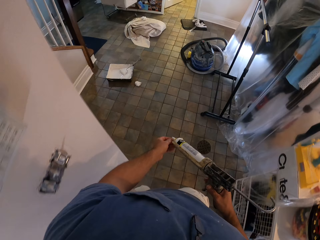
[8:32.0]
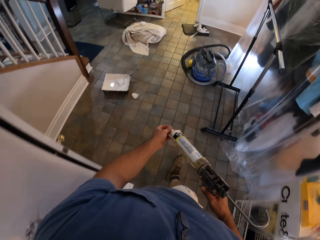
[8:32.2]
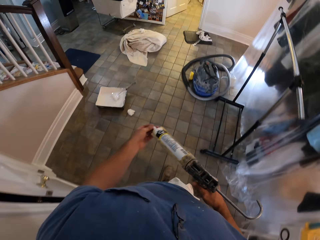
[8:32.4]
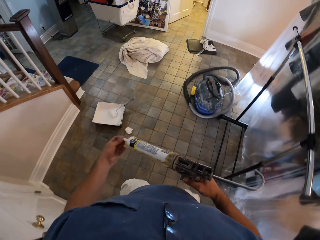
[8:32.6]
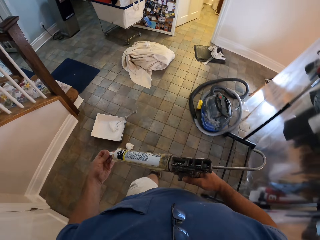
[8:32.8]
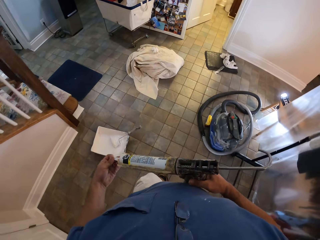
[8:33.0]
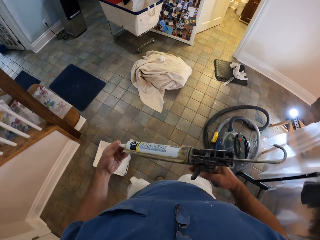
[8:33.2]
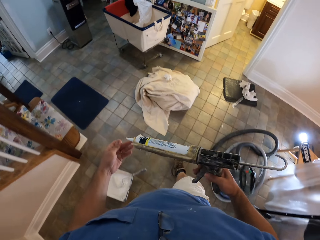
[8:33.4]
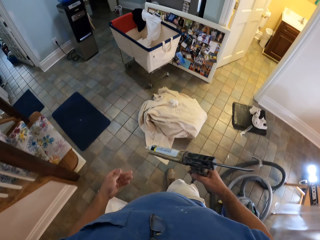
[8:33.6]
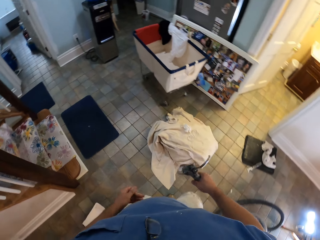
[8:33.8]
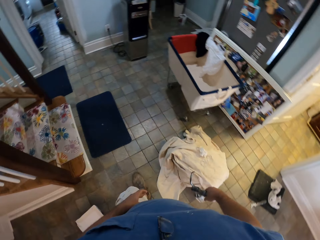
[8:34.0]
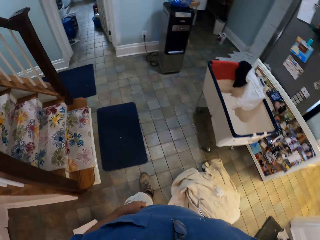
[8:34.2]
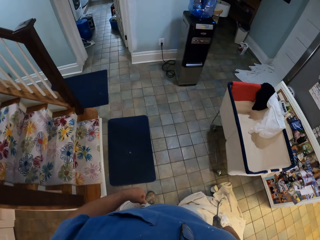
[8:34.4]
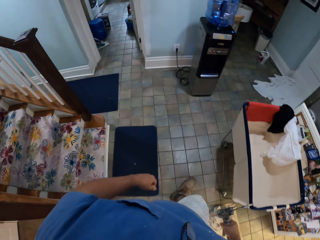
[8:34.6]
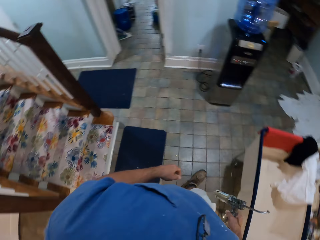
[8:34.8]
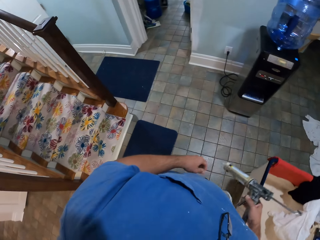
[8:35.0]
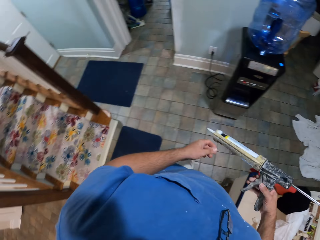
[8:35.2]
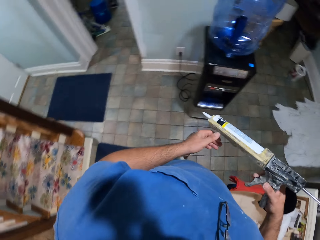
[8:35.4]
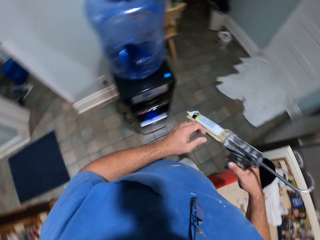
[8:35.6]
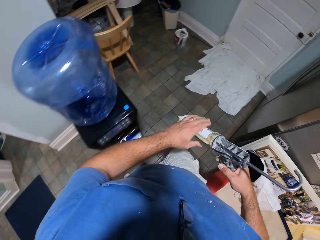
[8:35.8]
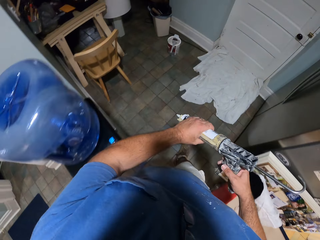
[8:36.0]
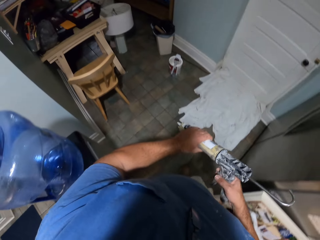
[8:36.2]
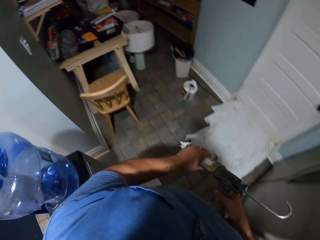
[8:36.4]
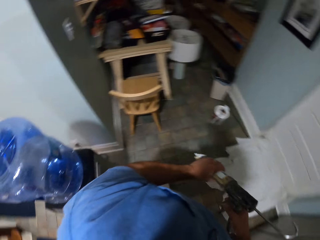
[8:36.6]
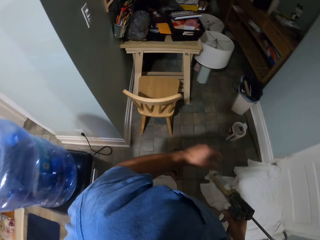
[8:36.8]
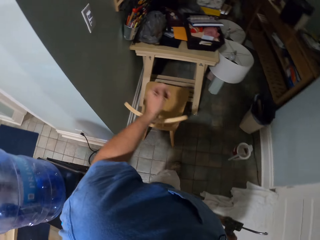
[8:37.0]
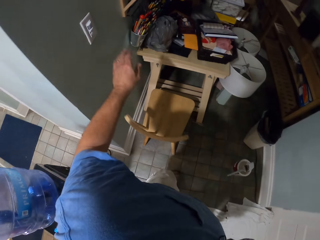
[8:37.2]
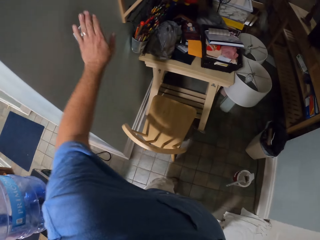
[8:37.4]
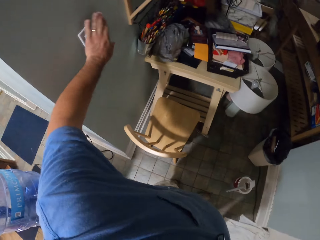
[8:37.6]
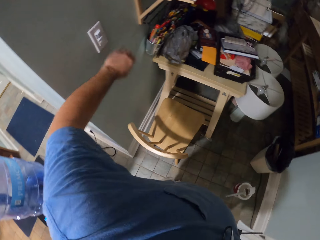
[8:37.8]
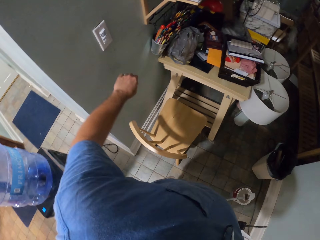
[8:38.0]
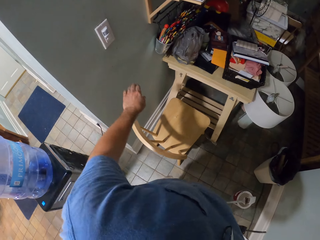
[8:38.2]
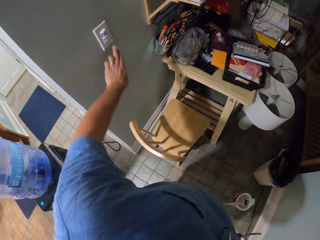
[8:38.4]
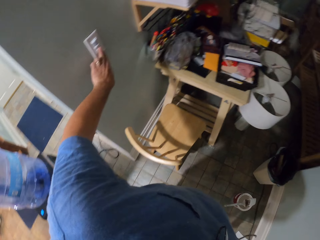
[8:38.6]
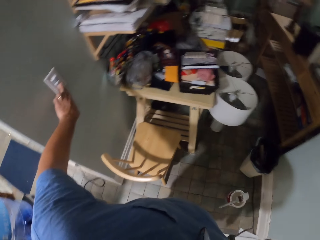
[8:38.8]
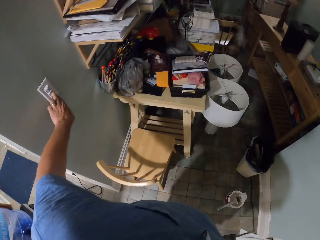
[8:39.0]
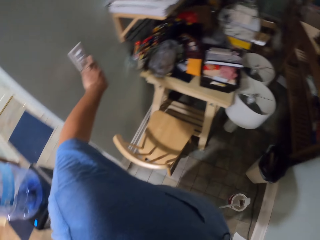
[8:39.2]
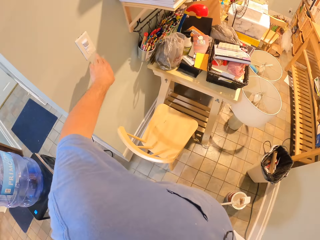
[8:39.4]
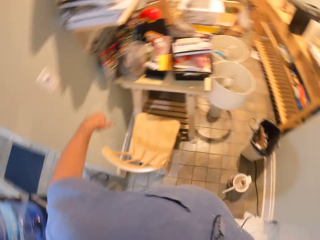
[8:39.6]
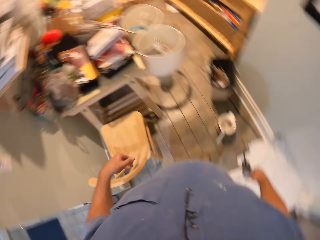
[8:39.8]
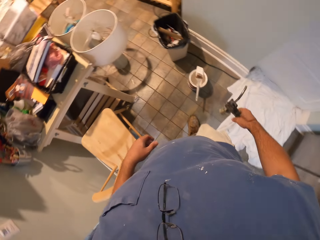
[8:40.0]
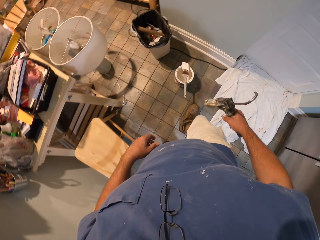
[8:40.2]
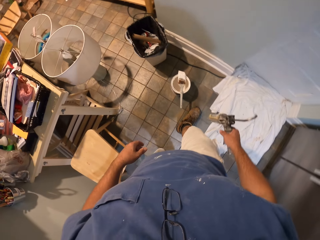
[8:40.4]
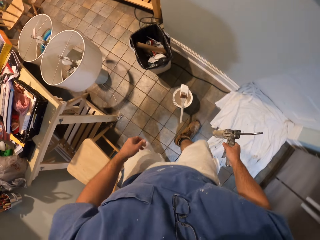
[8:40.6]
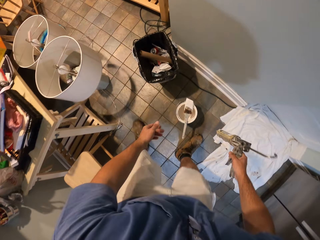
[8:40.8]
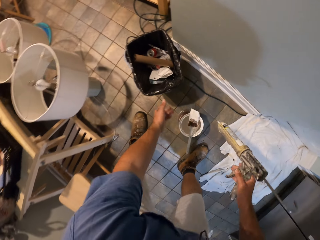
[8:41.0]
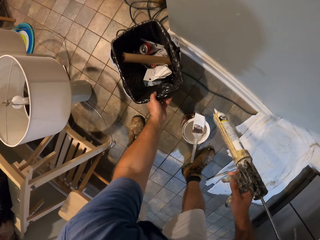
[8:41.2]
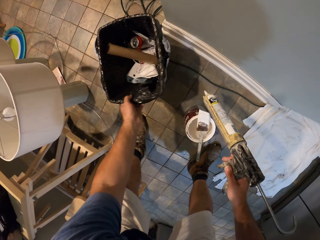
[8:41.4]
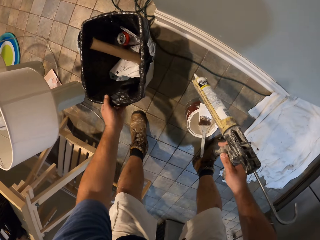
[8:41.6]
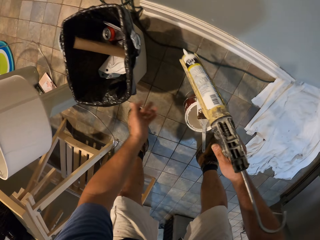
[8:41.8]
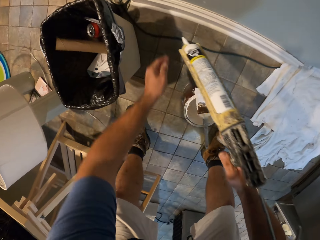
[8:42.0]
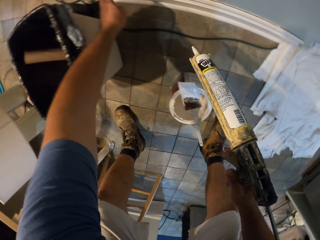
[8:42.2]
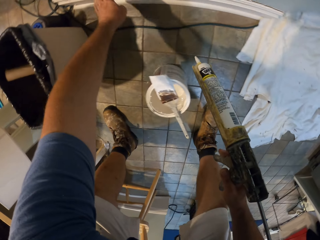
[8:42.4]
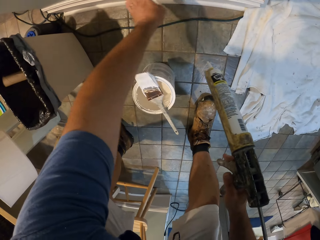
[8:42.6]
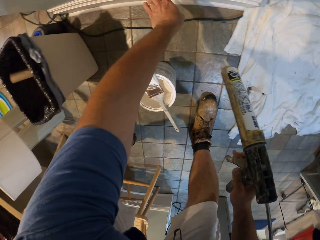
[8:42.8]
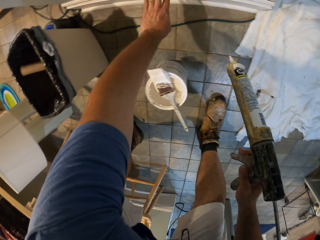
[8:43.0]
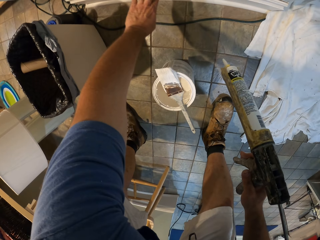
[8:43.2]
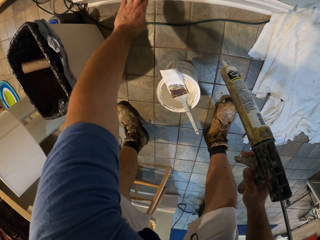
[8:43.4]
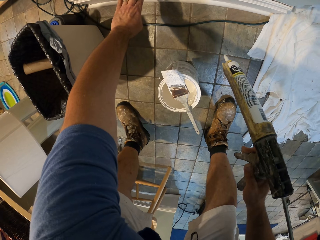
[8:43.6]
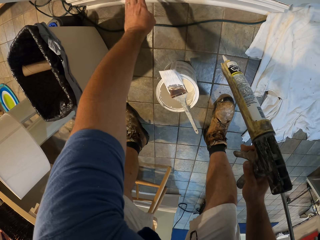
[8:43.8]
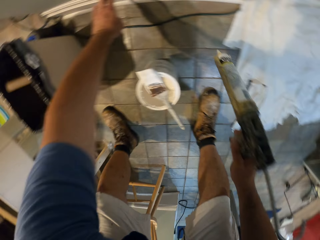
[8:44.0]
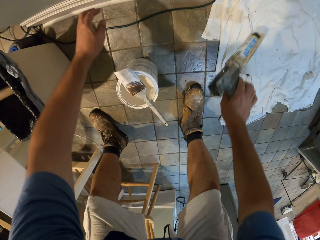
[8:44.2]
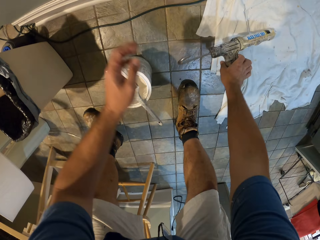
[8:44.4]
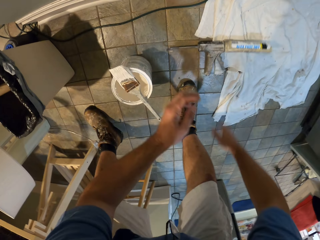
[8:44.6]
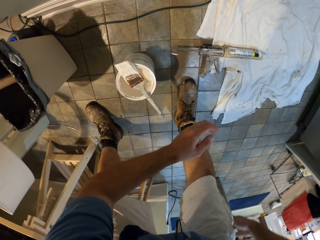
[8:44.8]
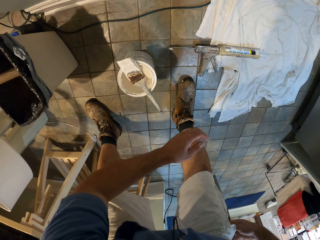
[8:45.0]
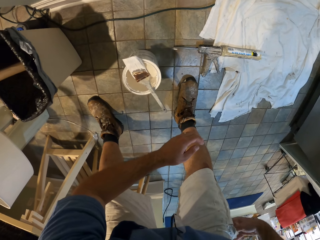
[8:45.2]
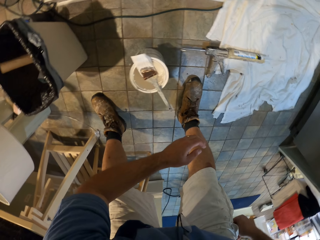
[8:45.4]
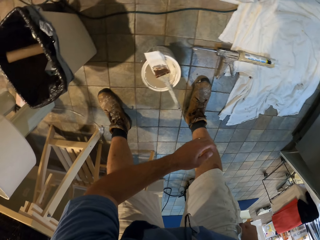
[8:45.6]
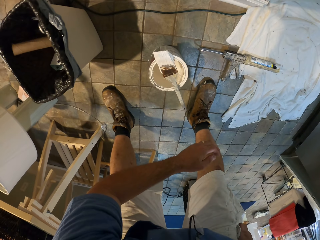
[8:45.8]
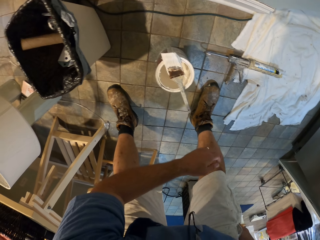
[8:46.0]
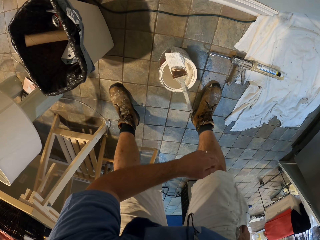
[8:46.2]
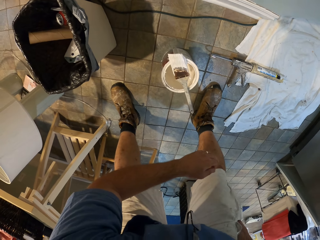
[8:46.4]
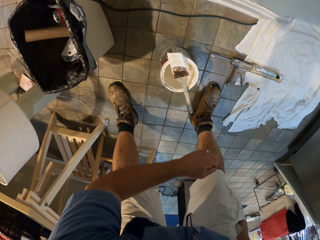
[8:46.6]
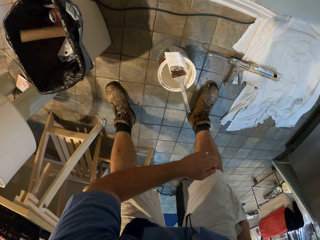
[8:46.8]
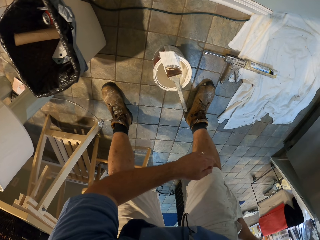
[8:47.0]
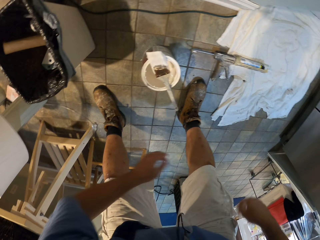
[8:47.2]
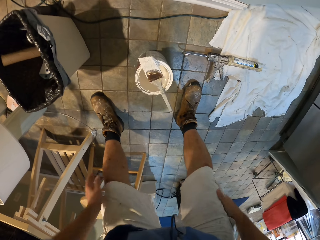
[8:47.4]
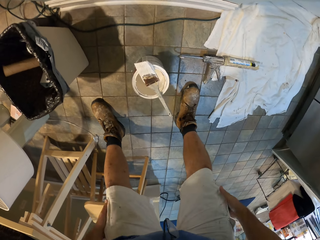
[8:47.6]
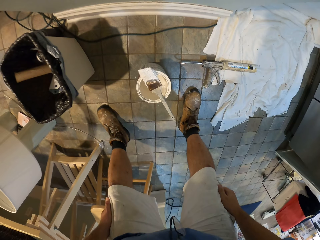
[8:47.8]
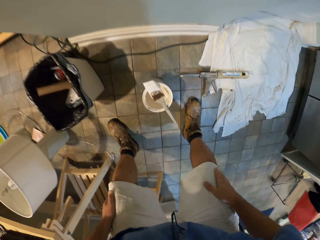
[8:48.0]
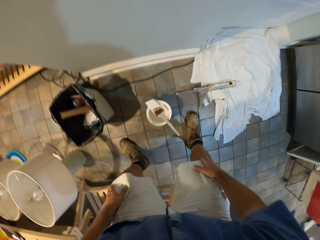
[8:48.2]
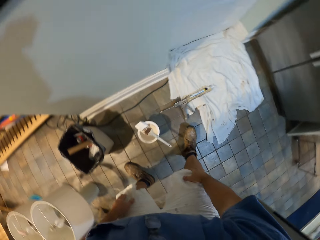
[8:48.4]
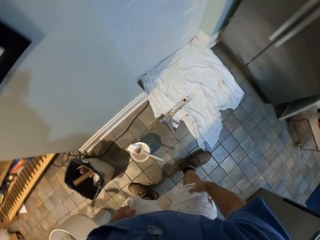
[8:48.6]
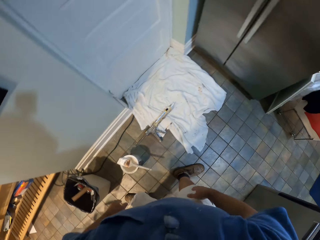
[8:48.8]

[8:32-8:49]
The camera wearer holds the adhesive gun tip. He holds the adhesive gun in the left hand. He flips the light switch and rubs the wall switch. He flips the light switch again. He sets aside a waste bin. He holds the baseboard and feels the wall surface. He drops the adhesive gun on the rug. He stares at the paint brush. He checks his right cargo pocket.

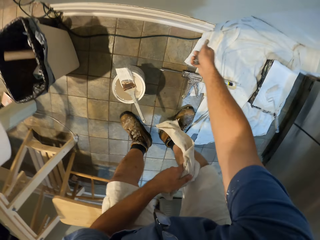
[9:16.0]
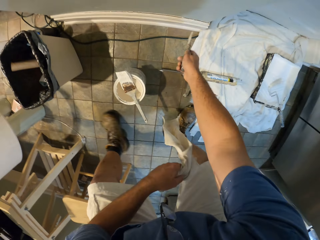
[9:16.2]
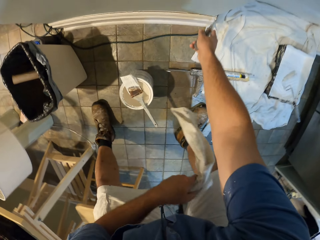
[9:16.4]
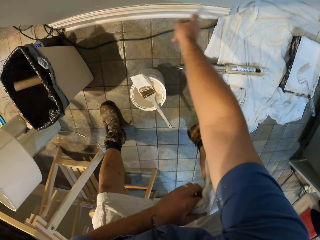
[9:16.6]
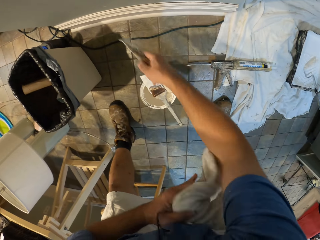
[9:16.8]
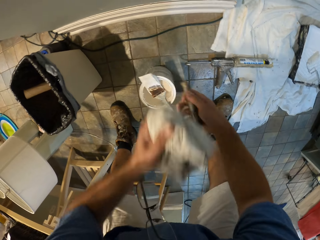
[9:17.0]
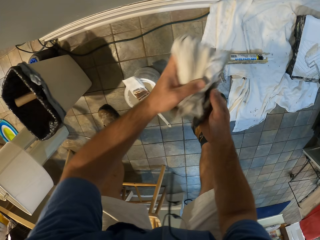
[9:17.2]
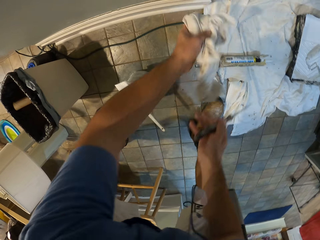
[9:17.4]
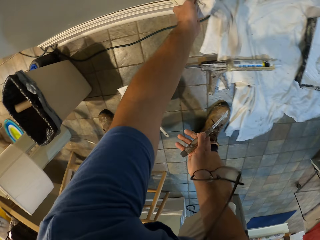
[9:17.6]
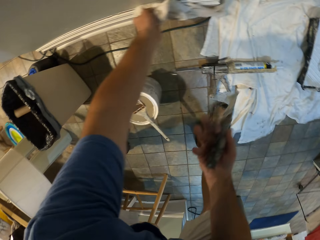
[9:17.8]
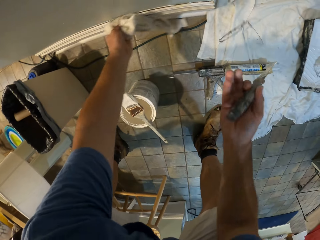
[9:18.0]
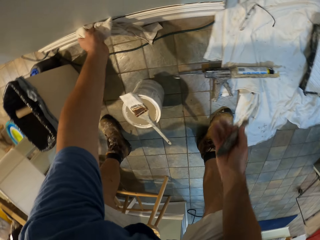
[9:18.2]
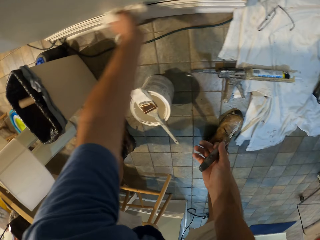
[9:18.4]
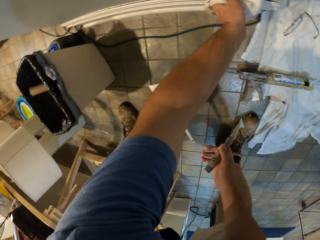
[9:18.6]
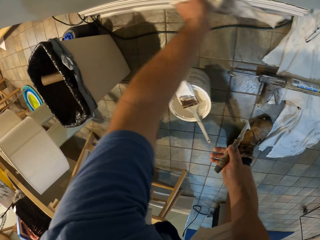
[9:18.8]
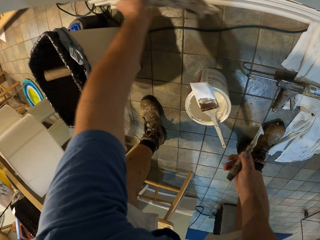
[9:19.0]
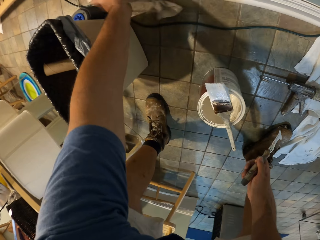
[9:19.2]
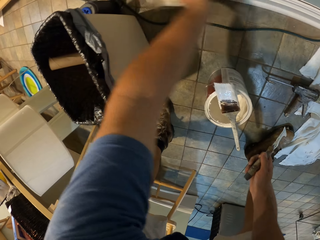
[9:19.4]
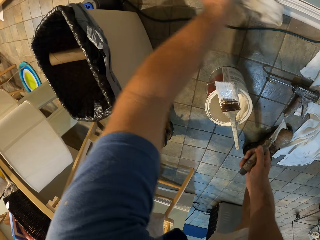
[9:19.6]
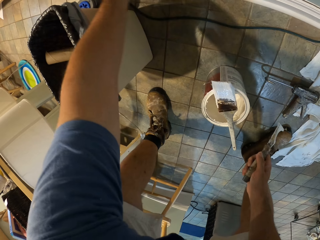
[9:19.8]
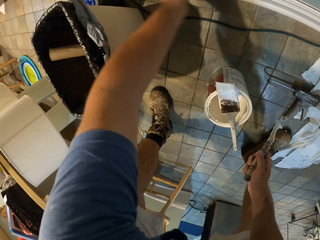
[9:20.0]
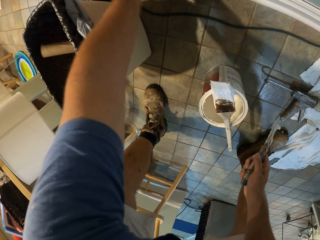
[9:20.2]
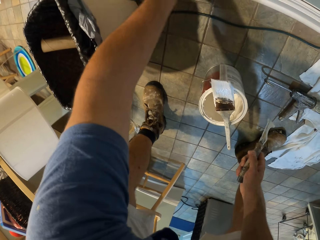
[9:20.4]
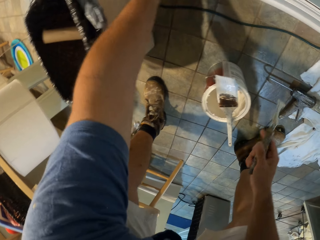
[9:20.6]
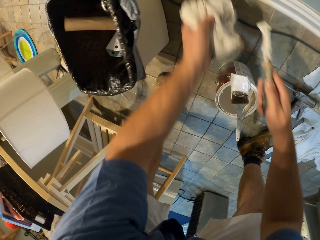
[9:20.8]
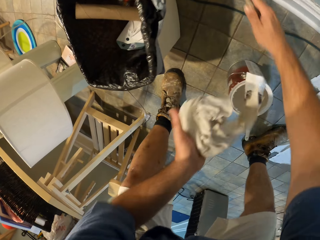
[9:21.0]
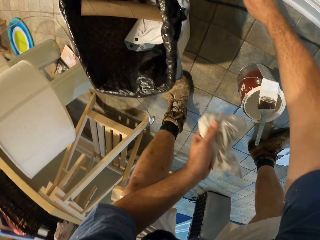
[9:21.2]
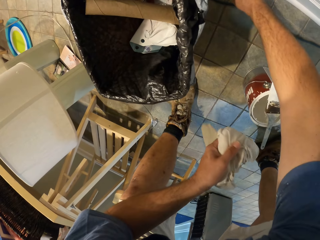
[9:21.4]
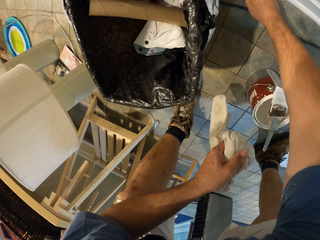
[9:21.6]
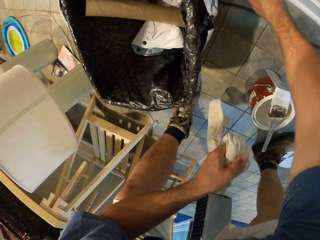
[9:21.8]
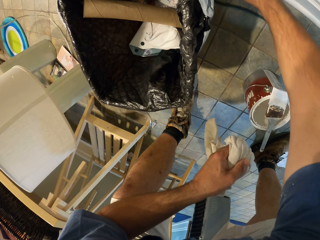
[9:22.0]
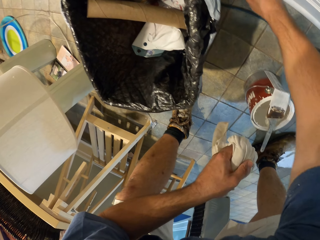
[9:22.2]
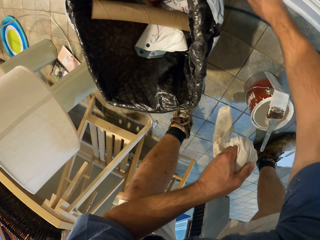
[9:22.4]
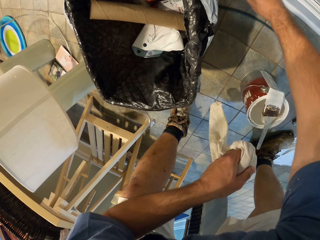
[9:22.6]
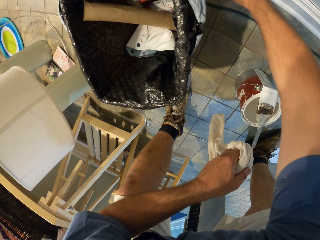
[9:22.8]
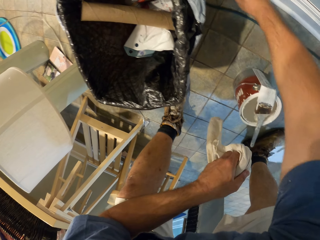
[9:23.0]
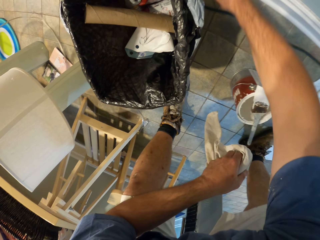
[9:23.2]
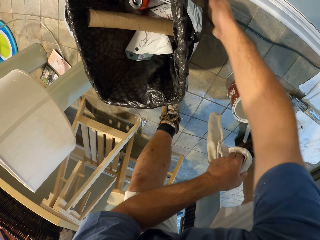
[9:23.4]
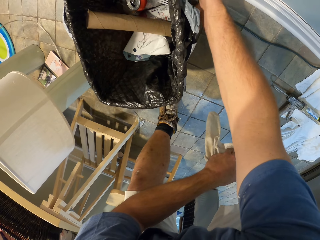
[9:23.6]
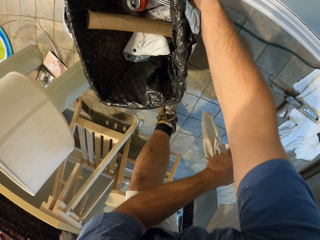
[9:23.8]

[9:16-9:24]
The camera wearer cleans the wall trim with the piece of cloth in his left hand. His glasses fall from his cloth. He throws the glasses to the cloth on the floor. He scrapes the top of the wall trim with the scraper in his right hand.
